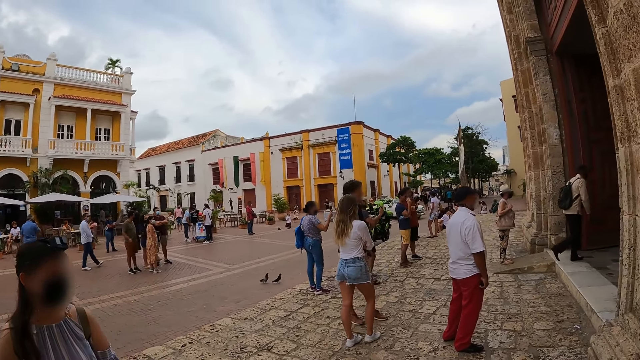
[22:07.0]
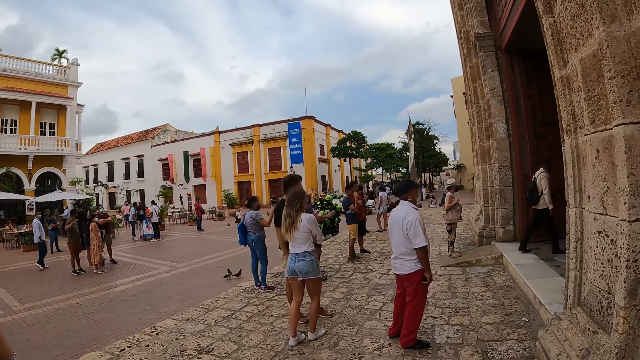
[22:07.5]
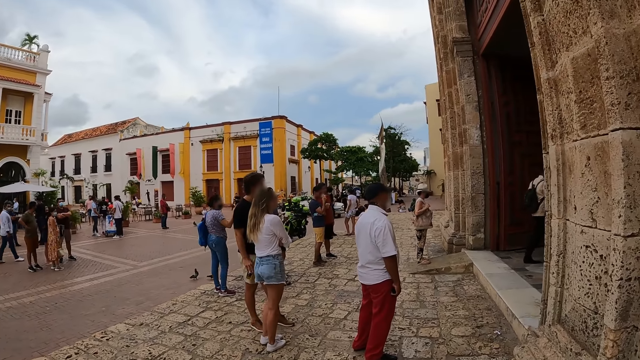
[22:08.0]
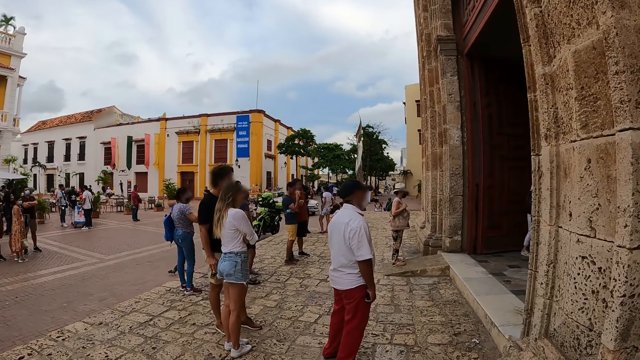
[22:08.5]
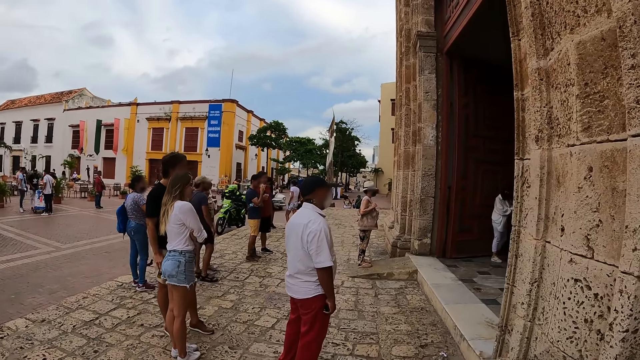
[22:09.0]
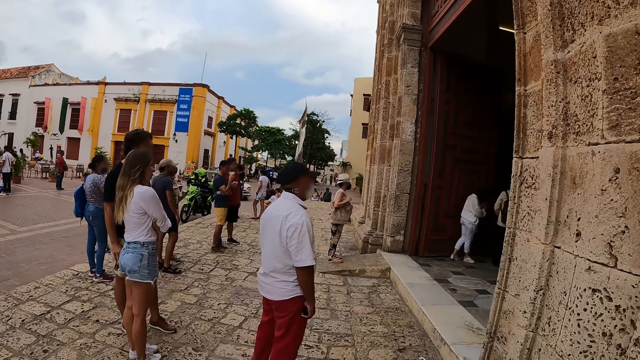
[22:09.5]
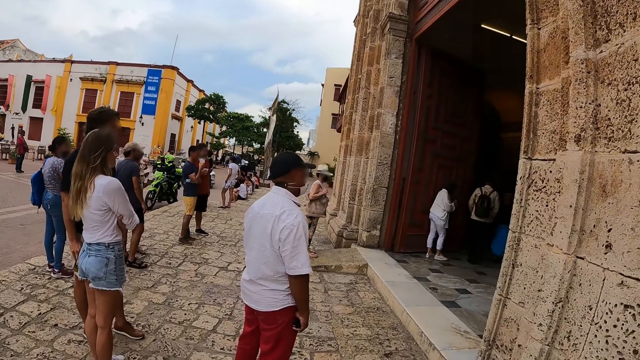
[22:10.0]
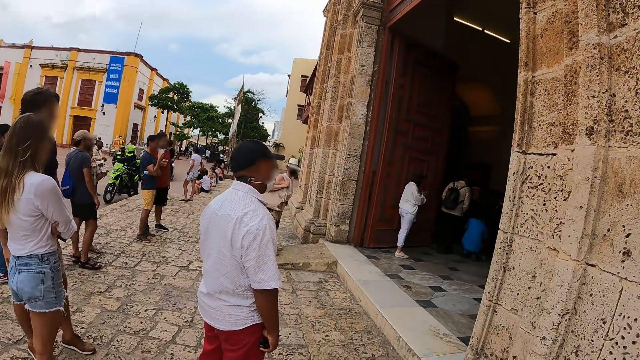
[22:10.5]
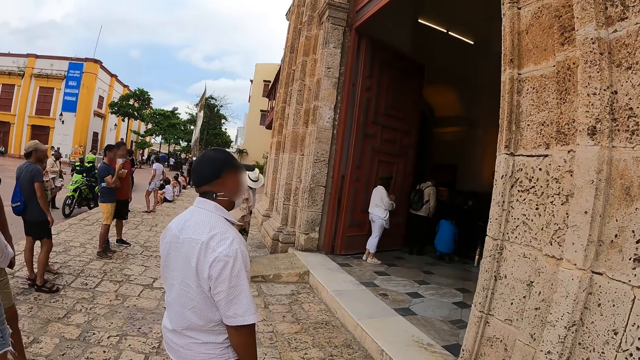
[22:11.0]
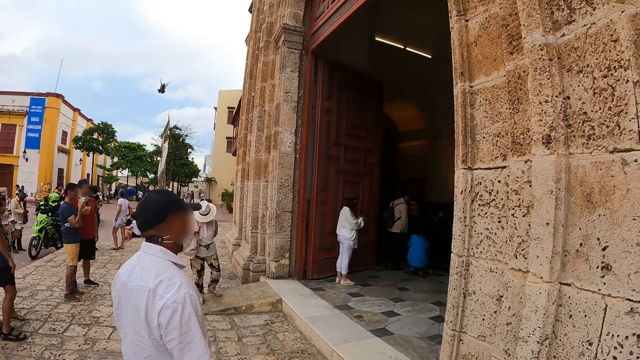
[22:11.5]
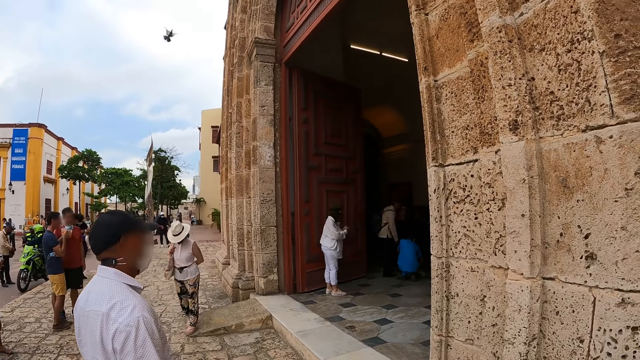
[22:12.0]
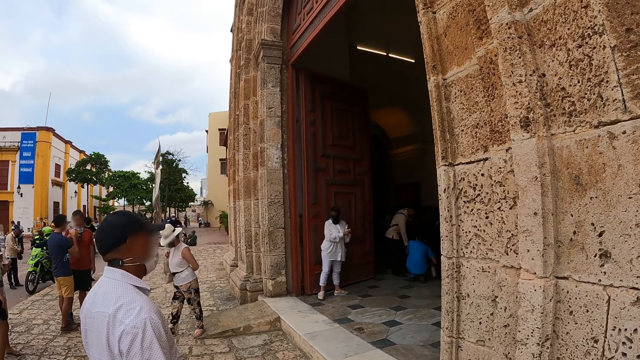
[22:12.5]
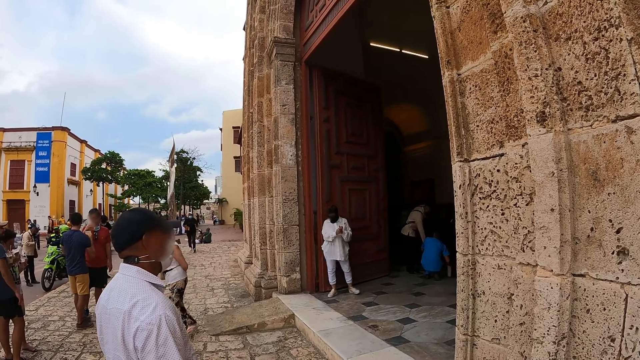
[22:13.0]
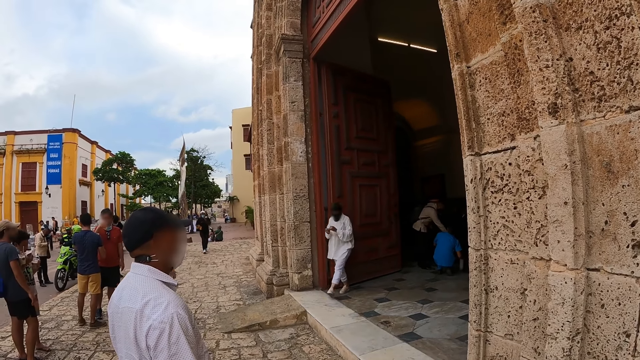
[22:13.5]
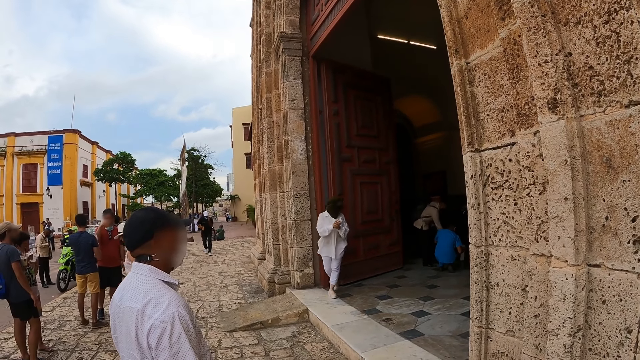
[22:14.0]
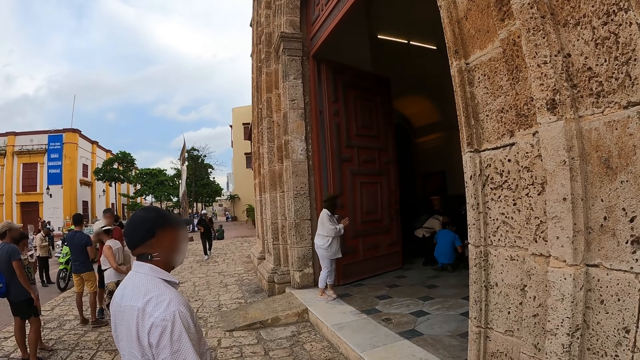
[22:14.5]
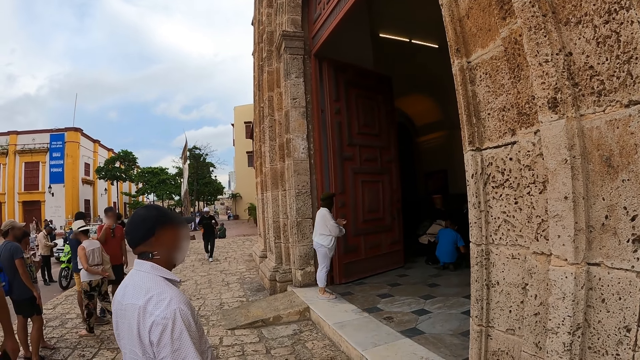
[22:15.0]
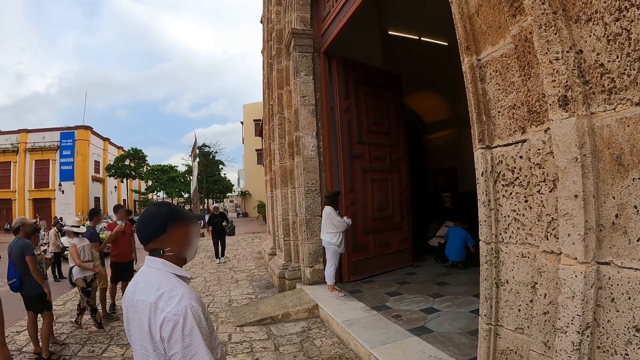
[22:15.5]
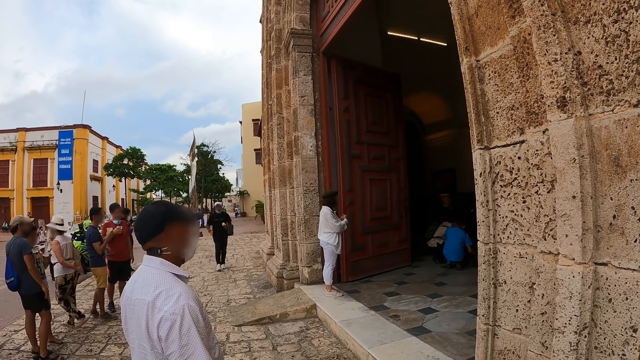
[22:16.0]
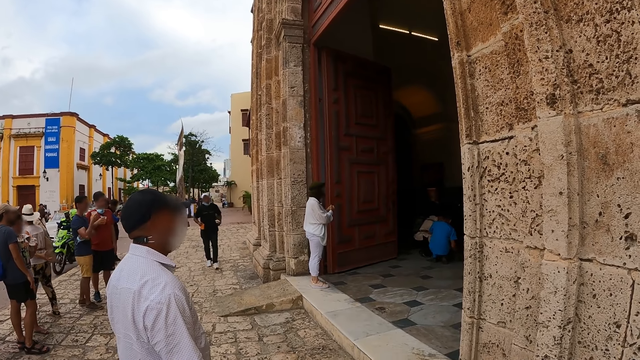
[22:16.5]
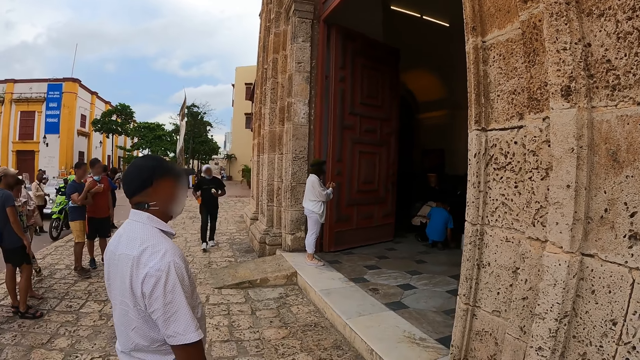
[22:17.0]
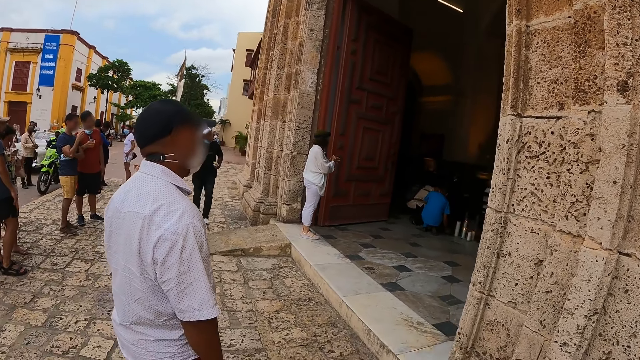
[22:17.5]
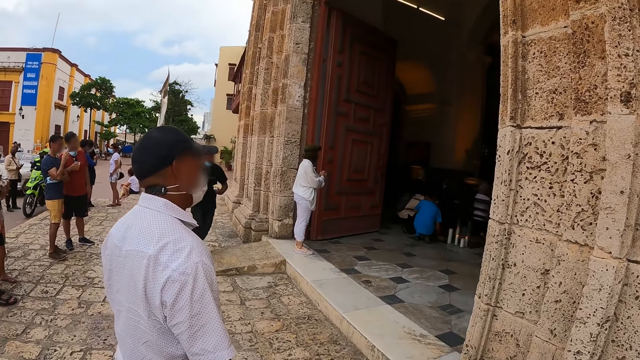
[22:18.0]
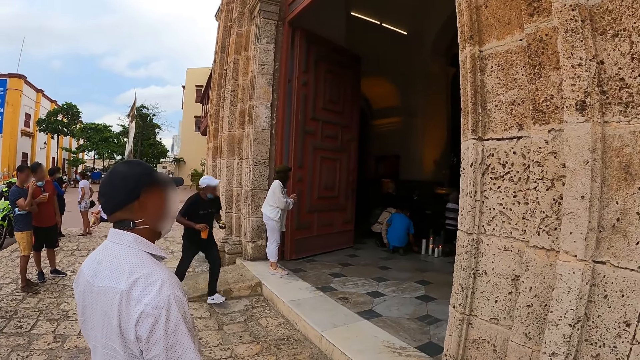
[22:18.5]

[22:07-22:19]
The camera wearer walks on the sidewalk. A woman walks to the church entrance. The camera wearer looks around.

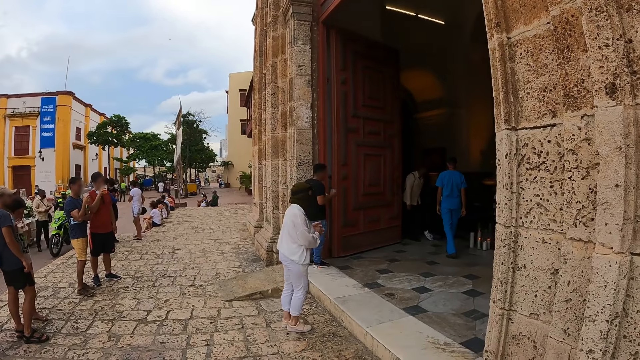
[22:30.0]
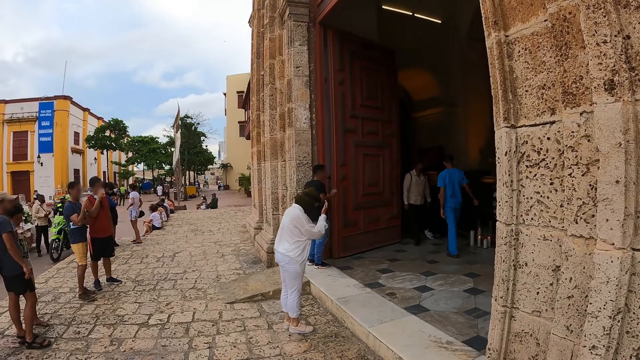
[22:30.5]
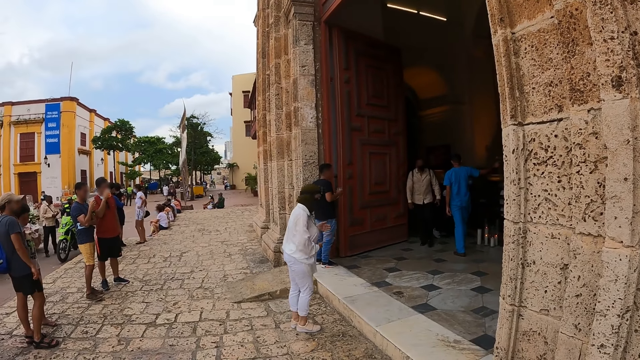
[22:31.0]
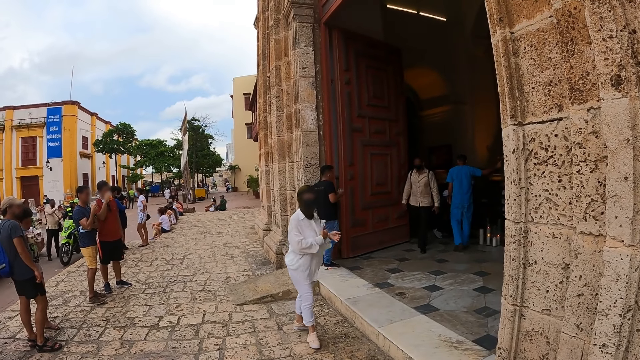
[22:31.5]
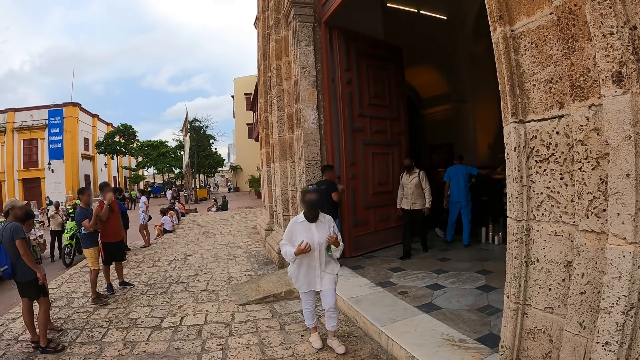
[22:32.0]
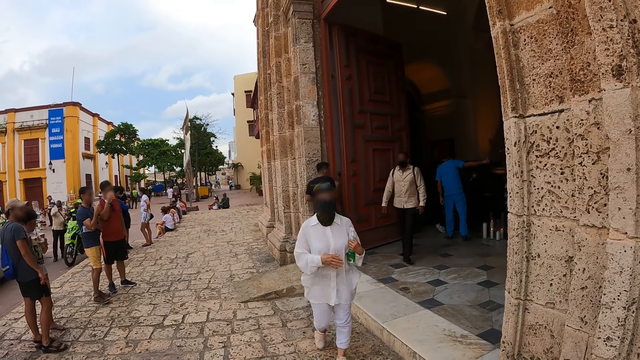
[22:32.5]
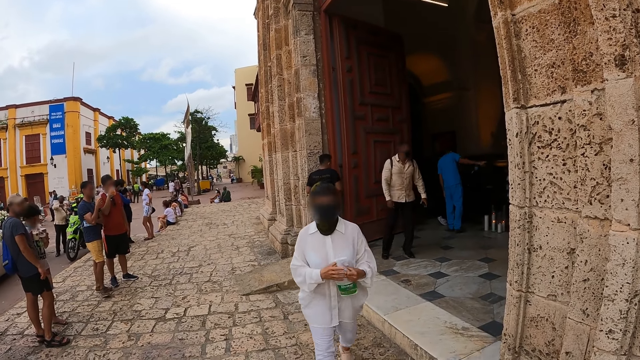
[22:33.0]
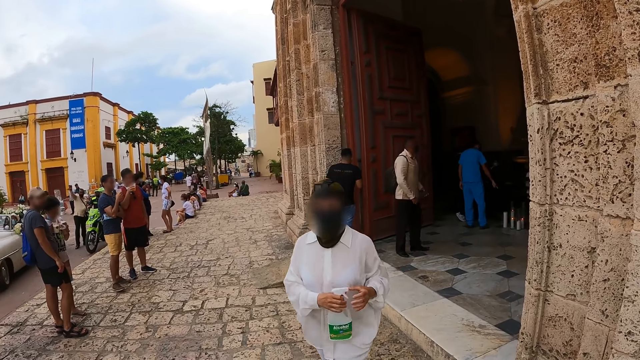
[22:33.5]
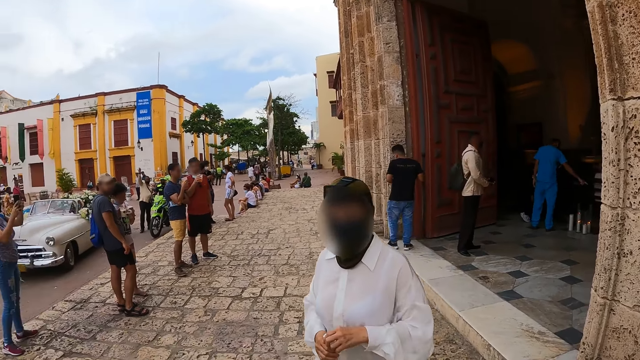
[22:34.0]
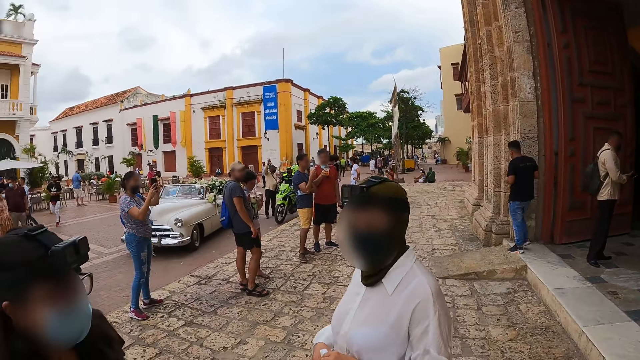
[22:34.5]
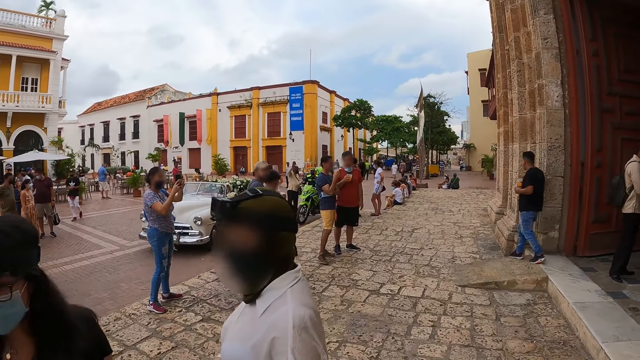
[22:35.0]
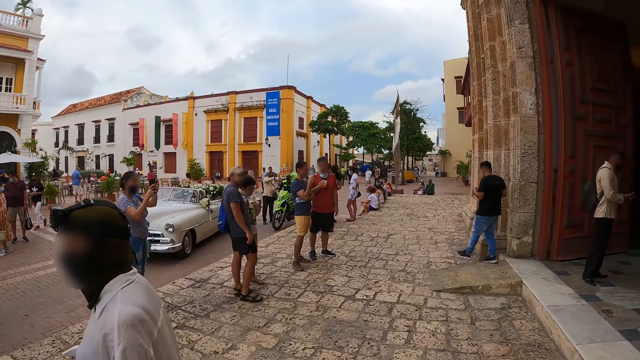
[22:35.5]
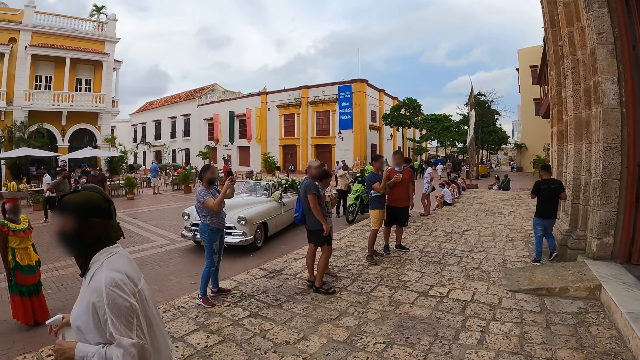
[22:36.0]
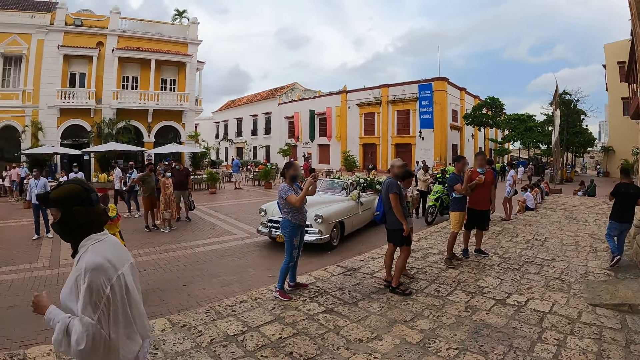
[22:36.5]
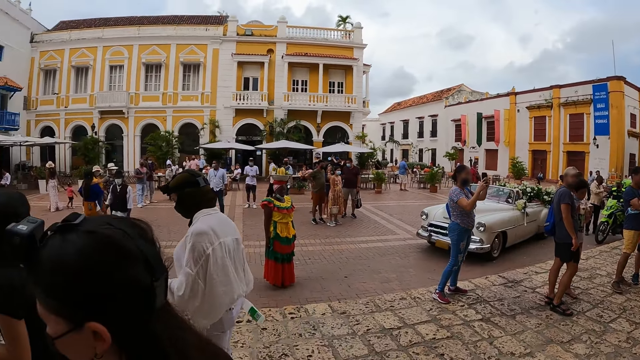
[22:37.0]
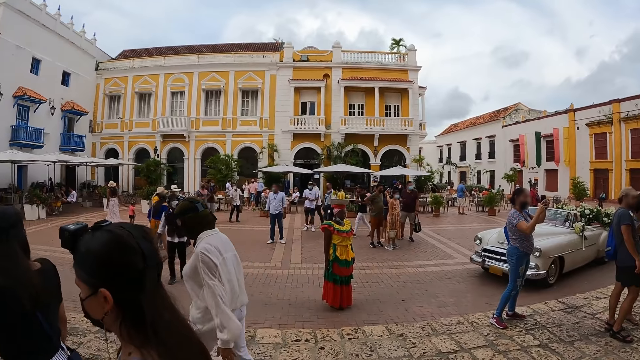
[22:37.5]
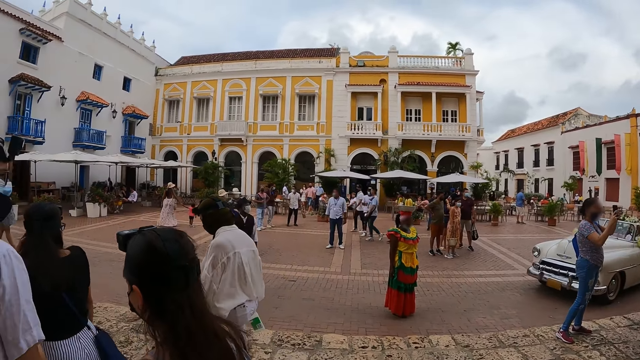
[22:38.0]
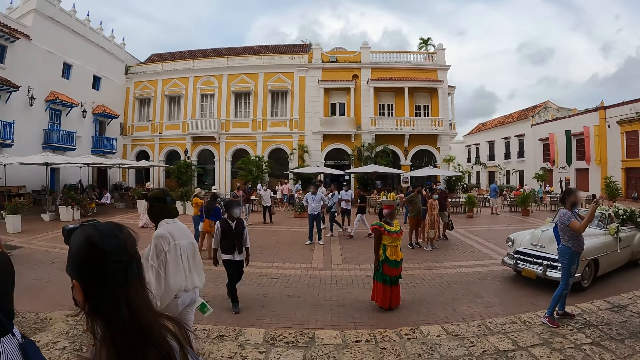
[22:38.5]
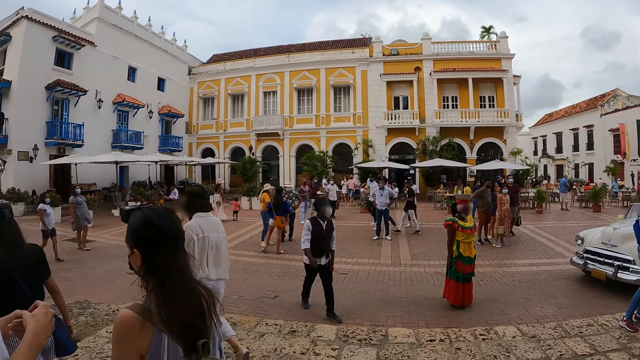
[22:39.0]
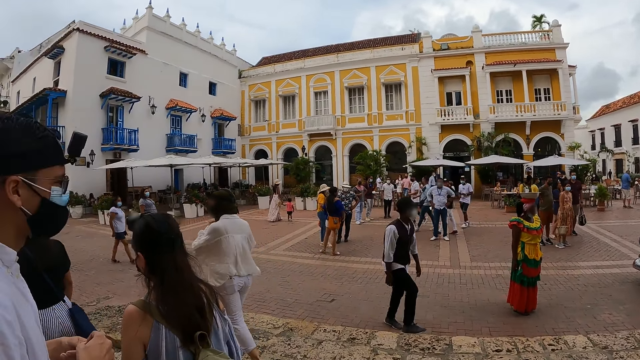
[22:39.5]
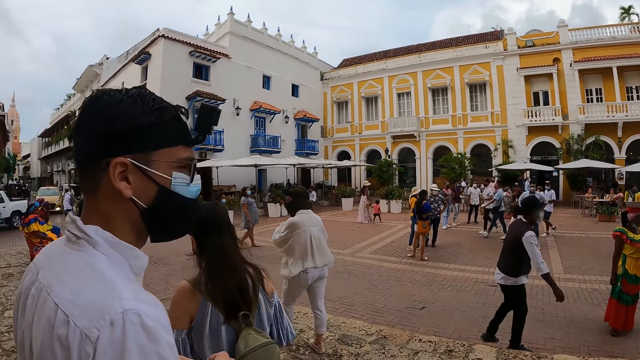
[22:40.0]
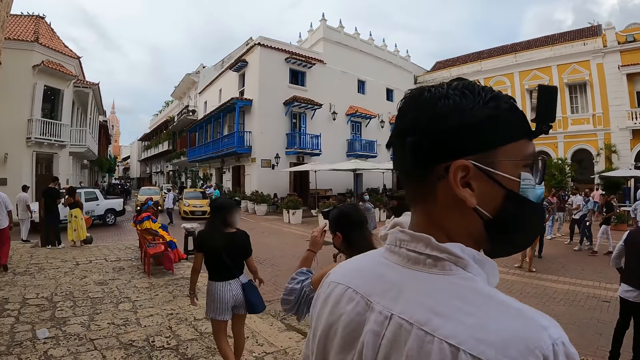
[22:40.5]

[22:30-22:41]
The woman signals with her right hand. The woman walks away from the church entrance. She passes a container from her left hand to her right hand and holds the container with both hands. The woman walks to the road. Another woman walks to the road. A third woman walks to the road. The camera wearer walks to the road, on the sidewalk.
